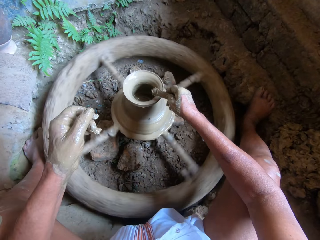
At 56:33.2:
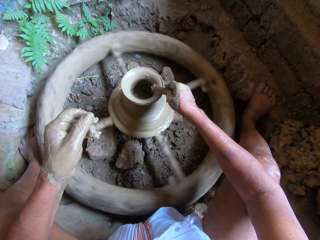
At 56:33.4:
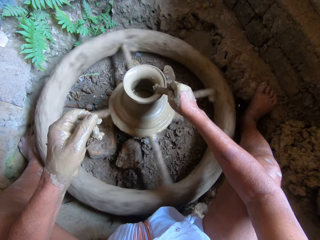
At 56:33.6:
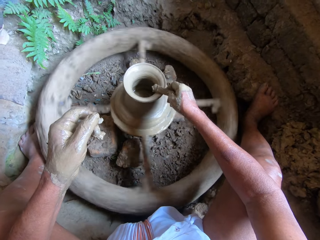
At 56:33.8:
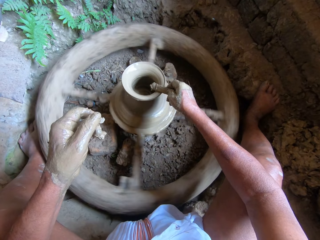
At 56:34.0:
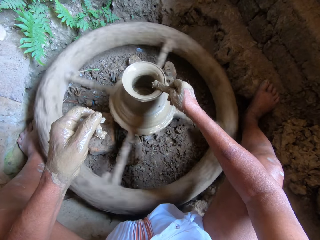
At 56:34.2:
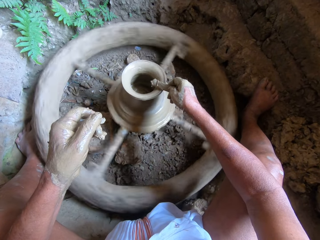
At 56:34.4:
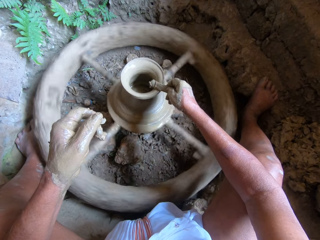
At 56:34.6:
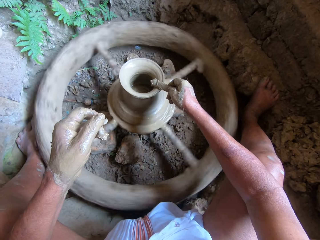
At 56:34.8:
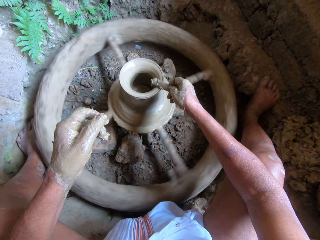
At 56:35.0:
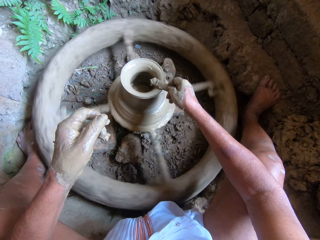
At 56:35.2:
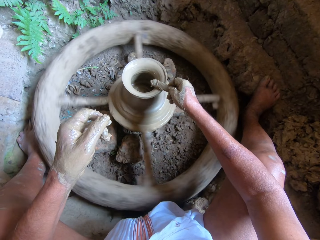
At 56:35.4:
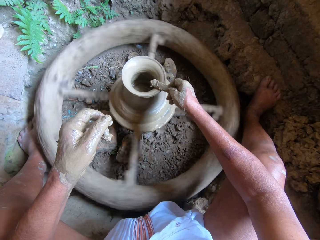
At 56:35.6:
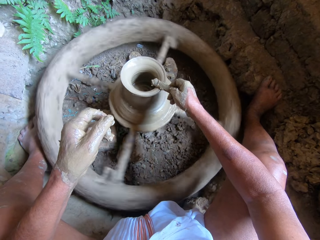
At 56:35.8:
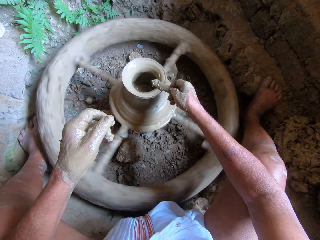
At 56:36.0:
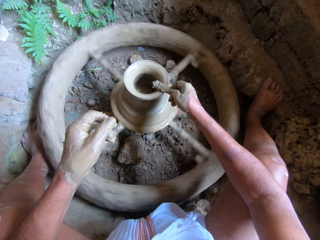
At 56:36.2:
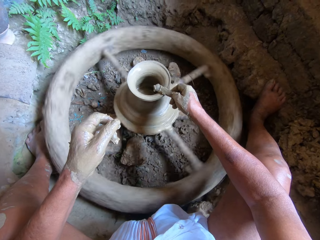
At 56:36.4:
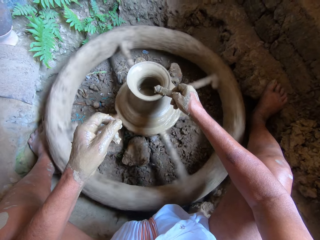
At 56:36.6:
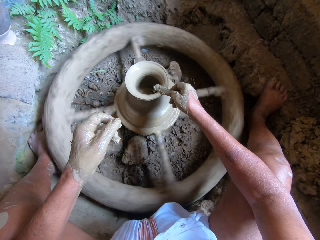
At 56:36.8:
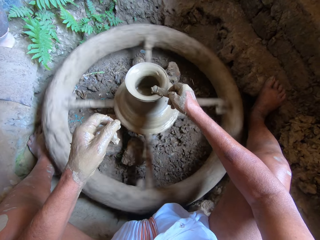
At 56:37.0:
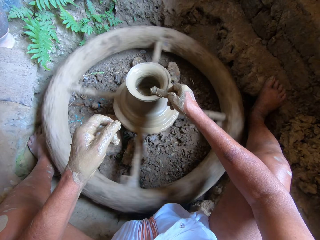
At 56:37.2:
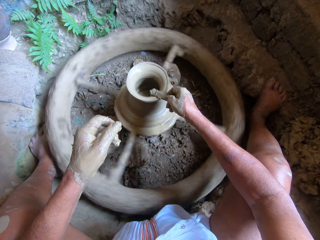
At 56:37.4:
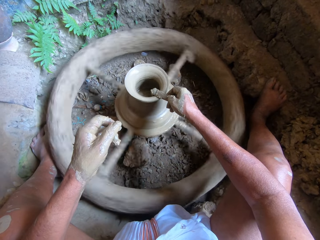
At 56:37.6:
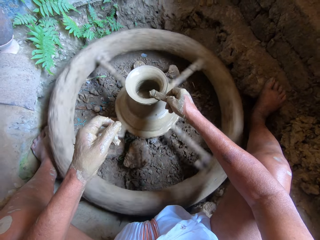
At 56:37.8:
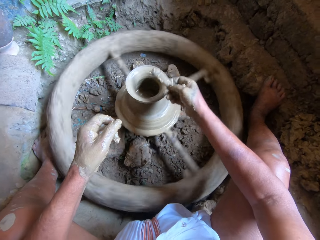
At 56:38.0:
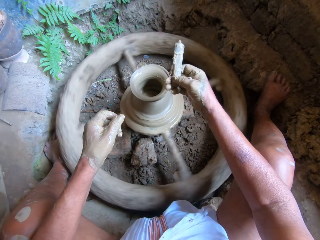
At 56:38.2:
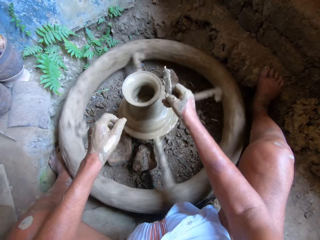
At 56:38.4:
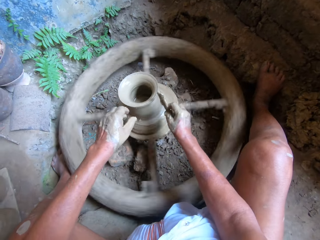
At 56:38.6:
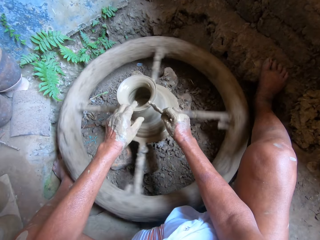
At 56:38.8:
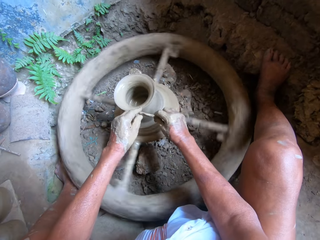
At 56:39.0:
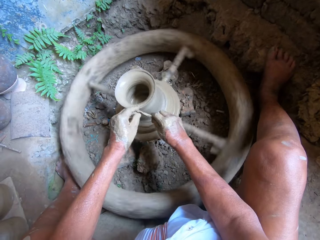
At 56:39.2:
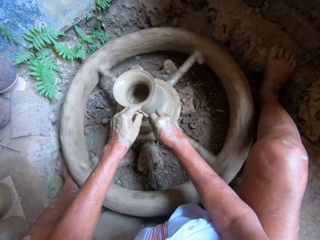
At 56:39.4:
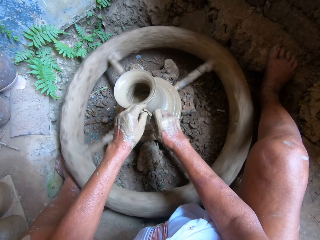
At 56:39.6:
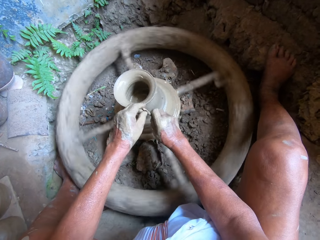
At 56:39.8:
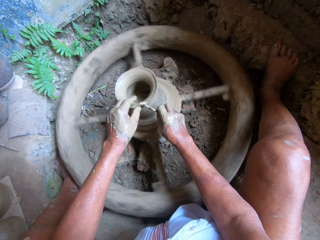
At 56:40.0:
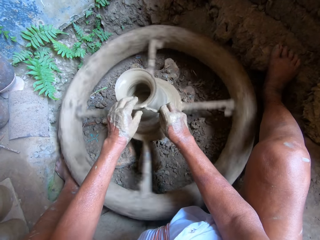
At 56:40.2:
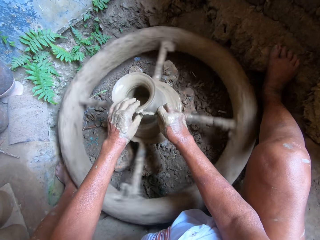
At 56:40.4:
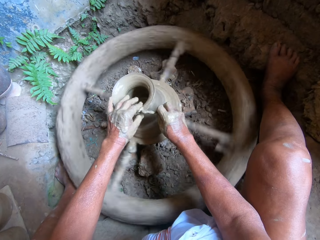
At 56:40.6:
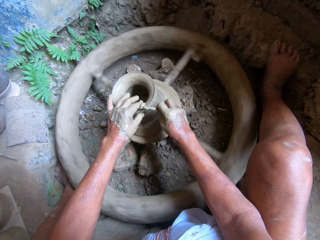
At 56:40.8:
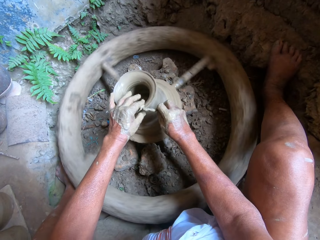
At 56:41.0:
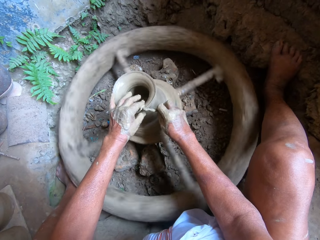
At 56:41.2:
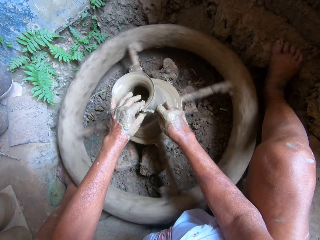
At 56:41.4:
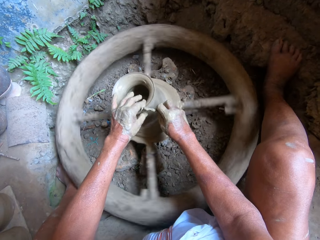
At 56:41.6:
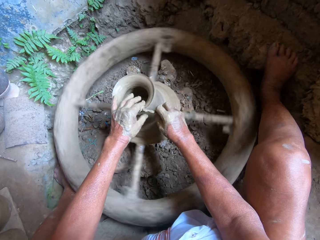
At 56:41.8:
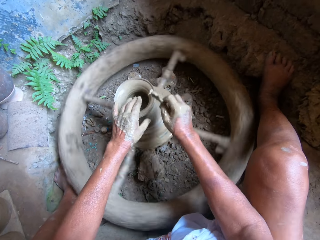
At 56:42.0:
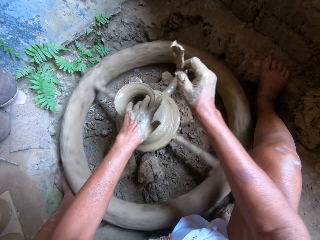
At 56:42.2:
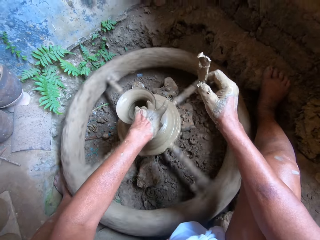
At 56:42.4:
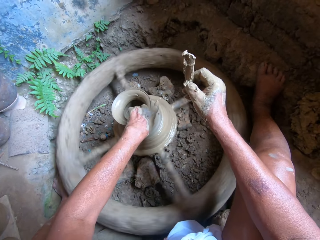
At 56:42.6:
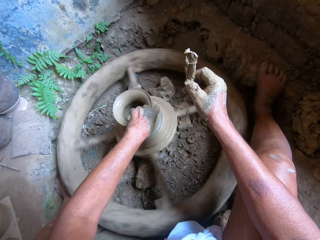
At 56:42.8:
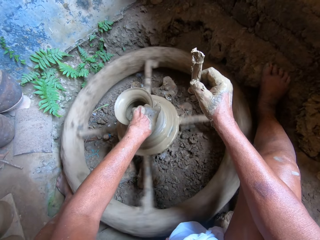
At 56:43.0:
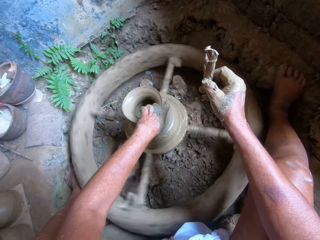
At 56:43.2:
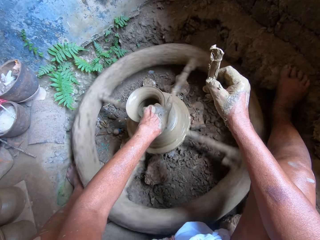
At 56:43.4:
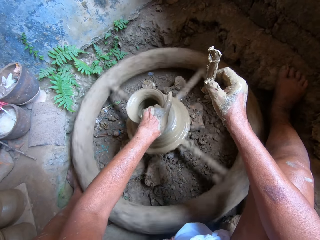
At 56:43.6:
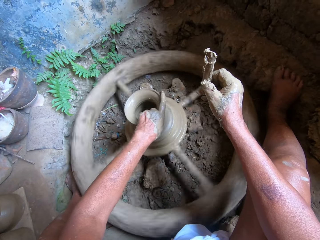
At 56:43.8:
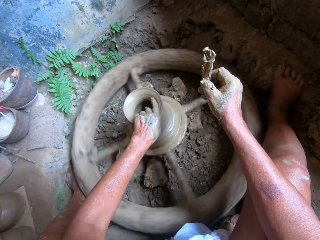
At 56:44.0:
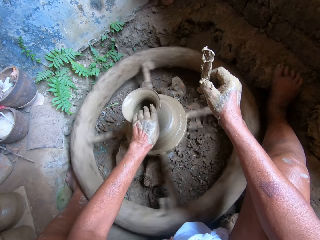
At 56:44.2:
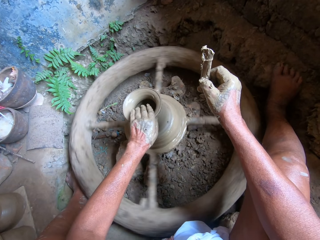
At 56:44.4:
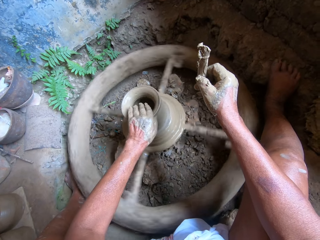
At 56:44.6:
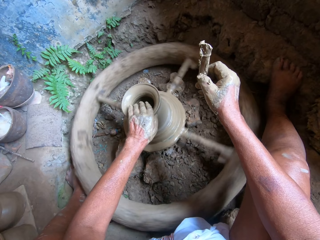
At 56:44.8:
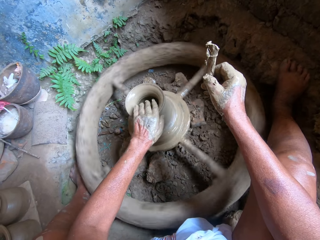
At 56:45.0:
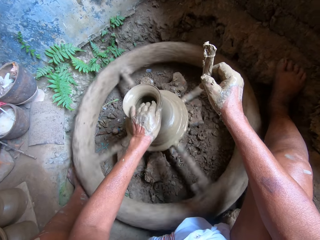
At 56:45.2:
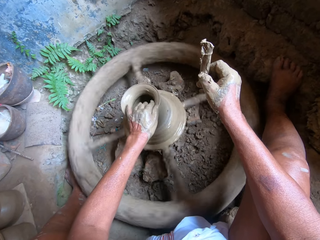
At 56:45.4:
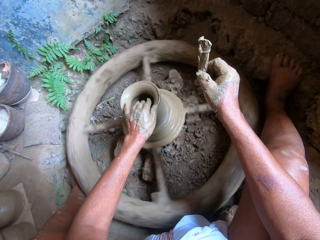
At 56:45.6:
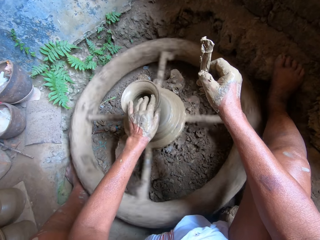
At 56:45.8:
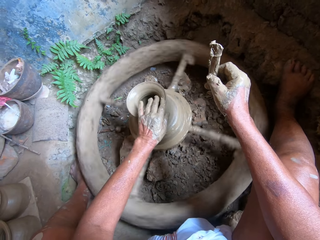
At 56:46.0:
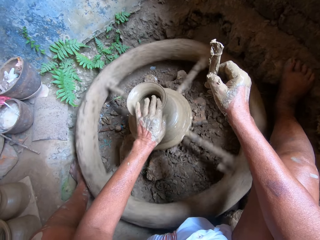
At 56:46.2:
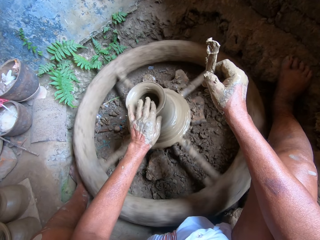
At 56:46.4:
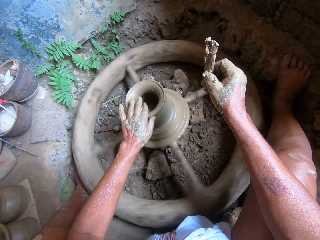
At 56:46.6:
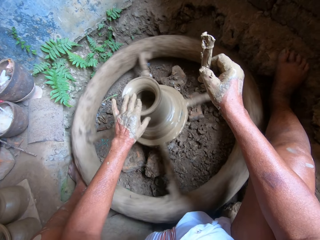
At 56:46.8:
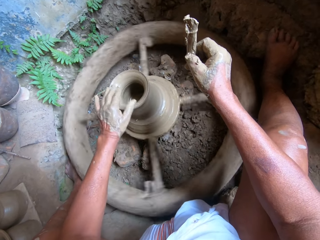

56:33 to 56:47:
The camera wearer scrapes the clay on the pottery wheel with the scraper in his right hand. He shapes something with the stick in his right hand. He removes the stick in his right hand from something and holds the stick with both hands. He shapes something with the stick. He moulds the clay with his left hand.

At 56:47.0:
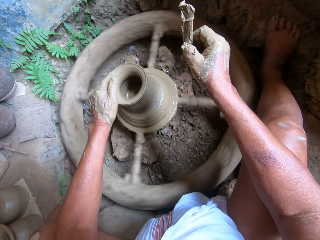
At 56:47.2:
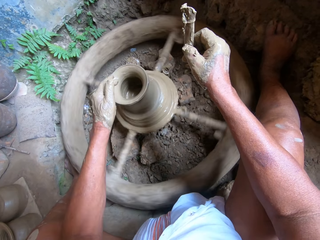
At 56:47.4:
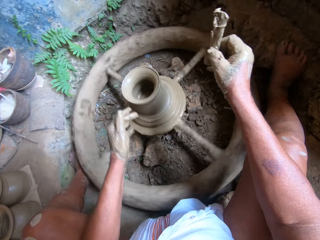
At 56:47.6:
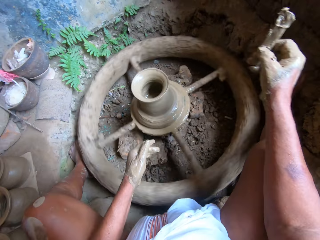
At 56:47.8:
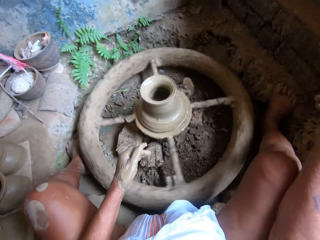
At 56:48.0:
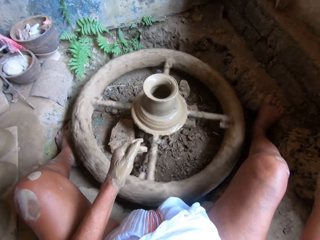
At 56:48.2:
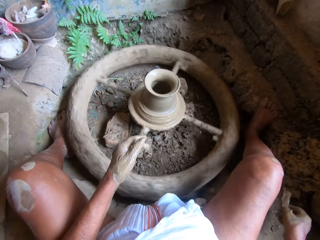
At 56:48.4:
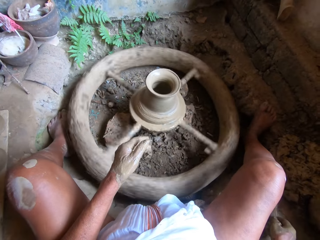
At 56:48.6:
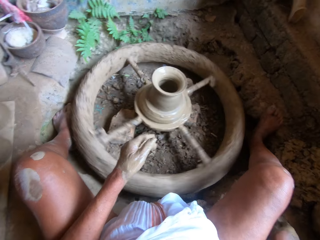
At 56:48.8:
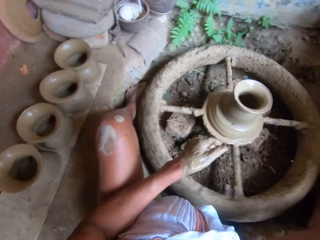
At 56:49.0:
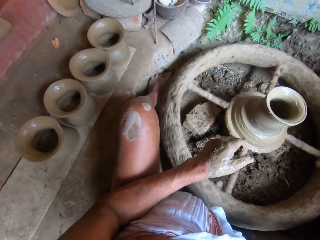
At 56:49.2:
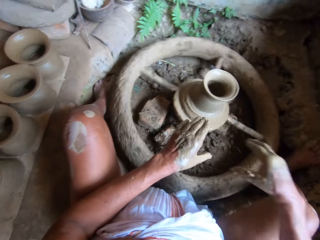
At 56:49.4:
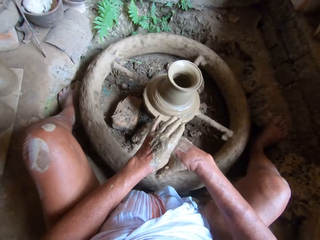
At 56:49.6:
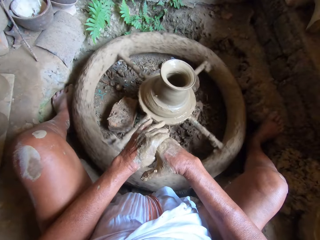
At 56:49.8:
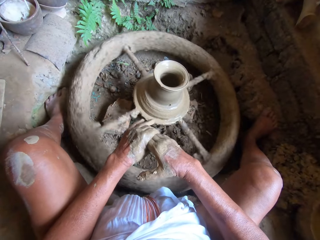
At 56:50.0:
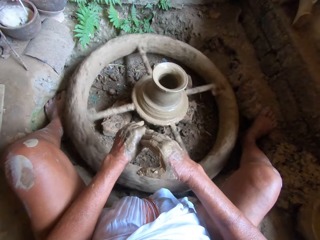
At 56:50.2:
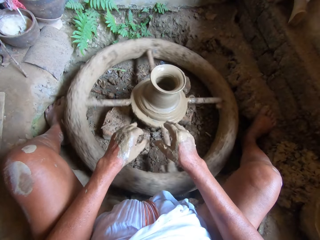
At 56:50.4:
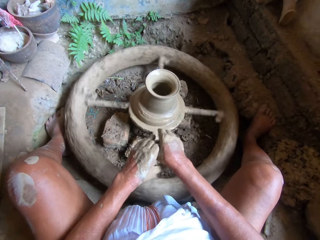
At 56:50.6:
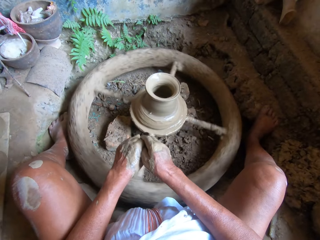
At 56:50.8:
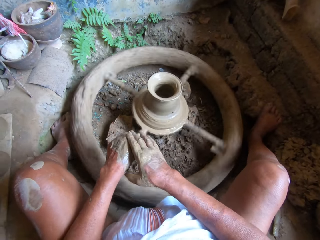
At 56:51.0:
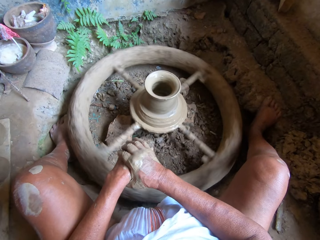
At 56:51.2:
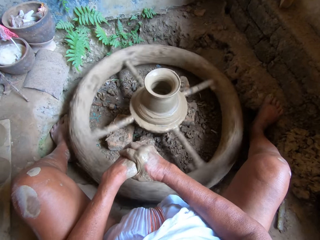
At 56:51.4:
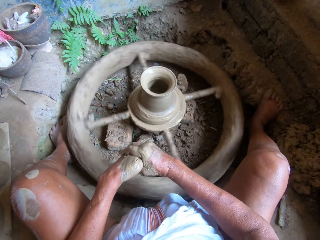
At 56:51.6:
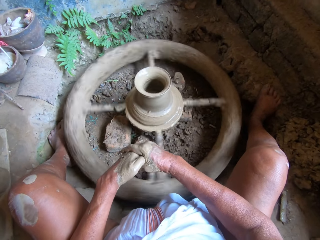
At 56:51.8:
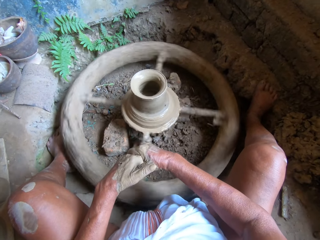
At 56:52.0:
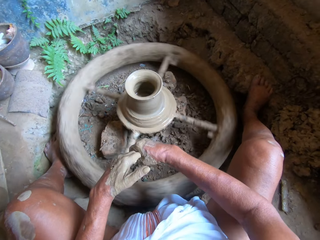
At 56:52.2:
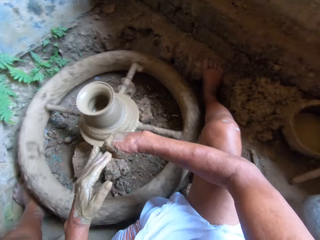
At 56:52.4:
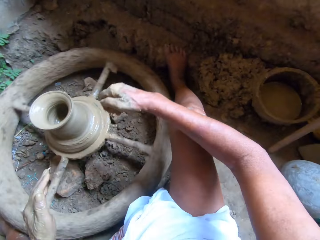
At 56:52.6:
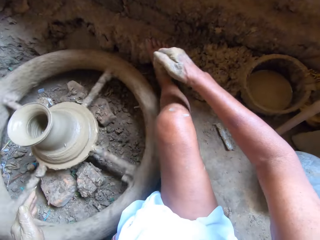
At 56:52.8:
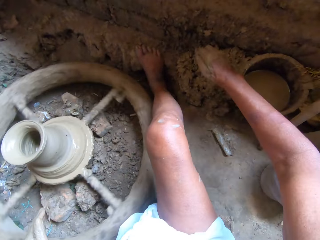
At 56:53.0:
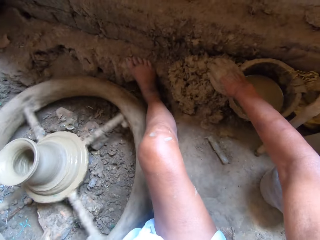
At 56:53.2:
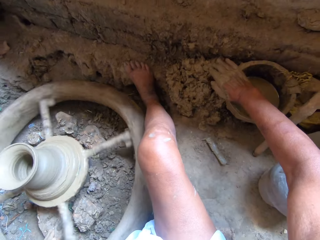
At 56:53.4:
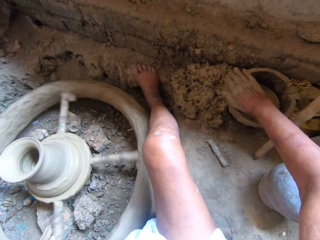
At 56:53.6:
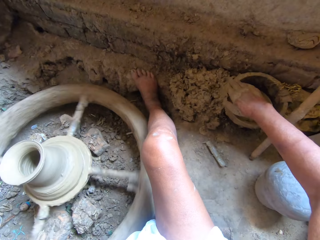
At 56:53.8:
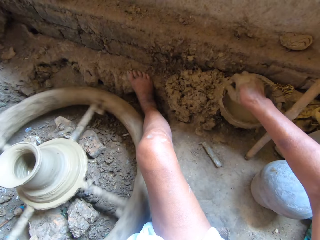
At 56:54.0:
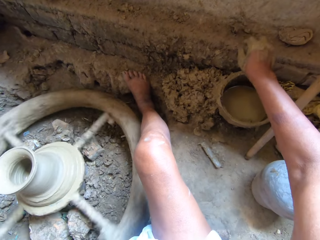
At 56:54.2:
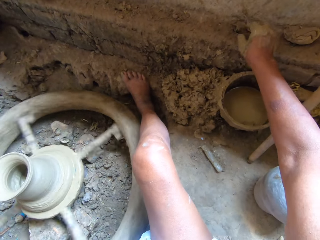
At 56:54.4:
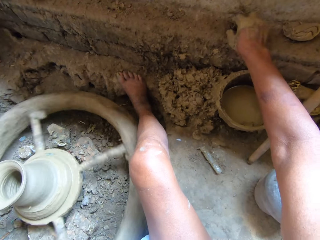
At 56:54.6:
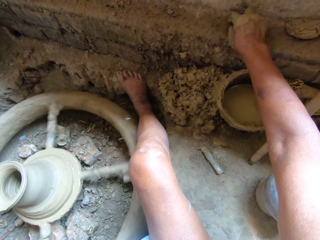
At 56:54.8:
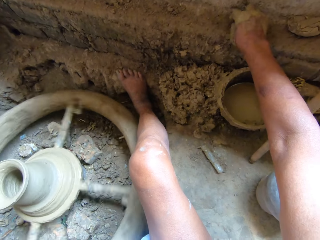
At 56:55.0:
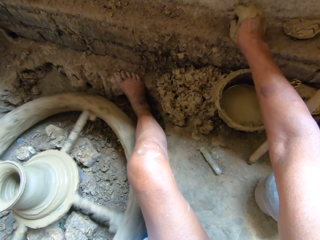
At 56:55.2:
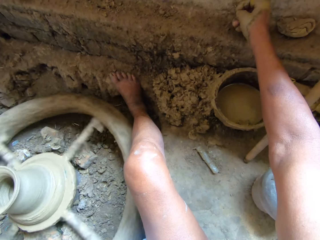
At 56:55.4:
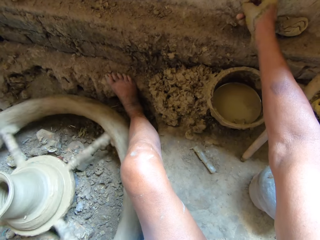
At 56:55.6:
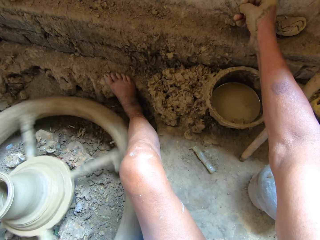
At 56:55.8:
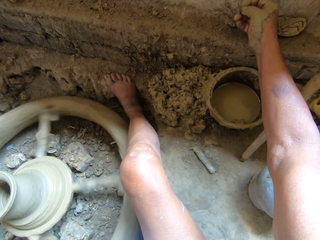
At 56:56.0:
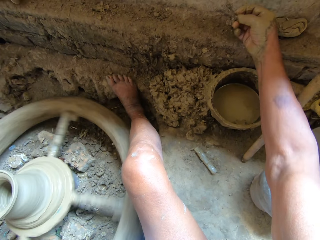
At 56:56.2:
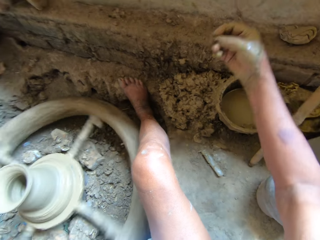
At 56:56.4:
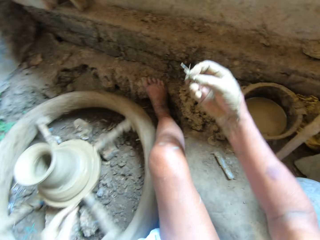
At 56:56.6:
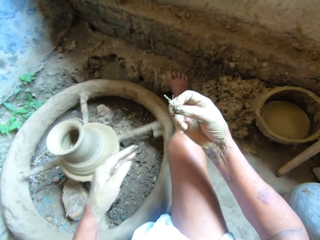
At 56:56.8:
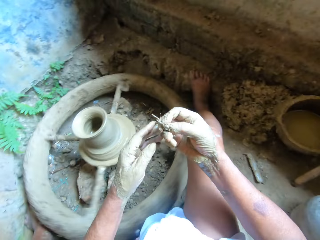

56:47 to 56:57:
The camera wearer drops the scraper on the ground with his right hand. He removes his left hand from something. He wipes his hands together. He wipes his right hand on the bowl of water on the ground. He picks up the pin from the wall with his right hand.
